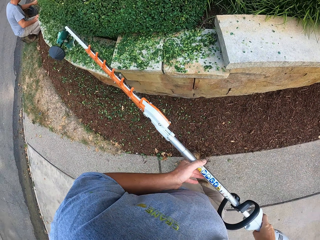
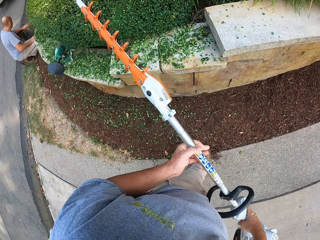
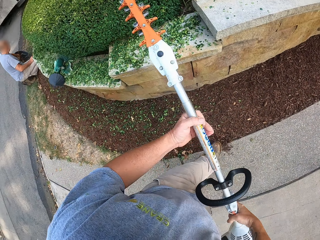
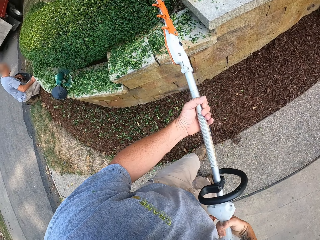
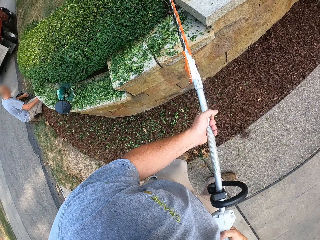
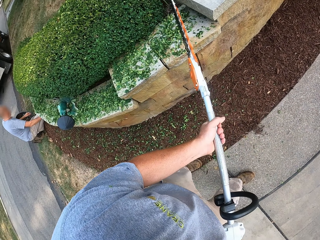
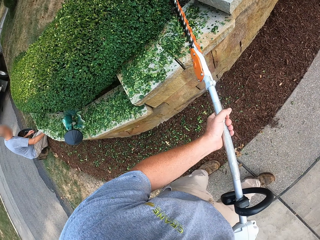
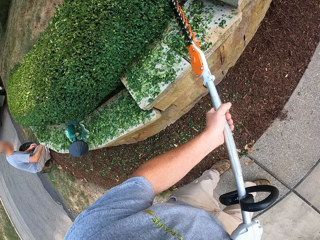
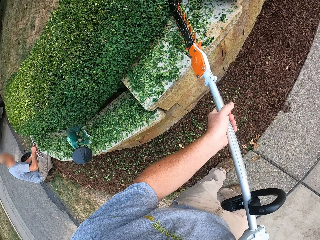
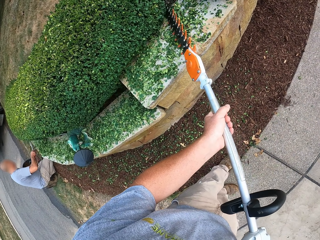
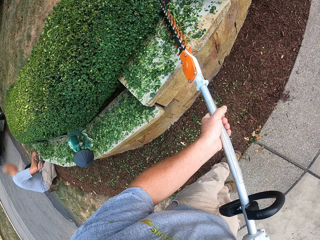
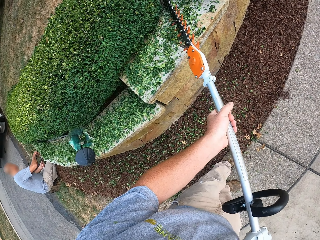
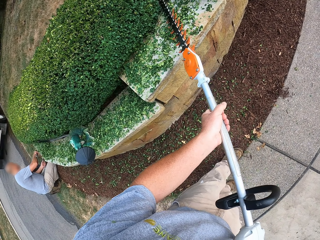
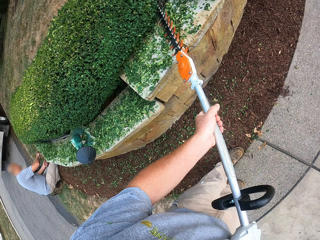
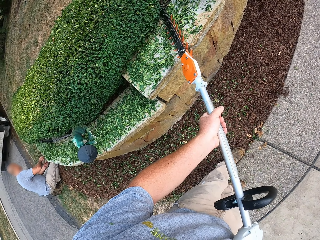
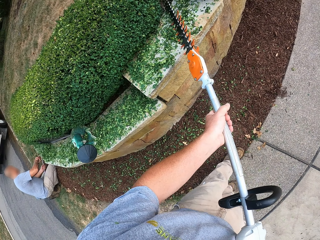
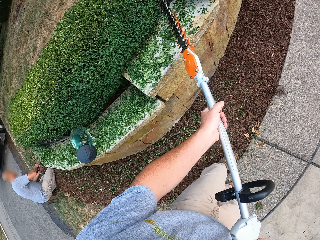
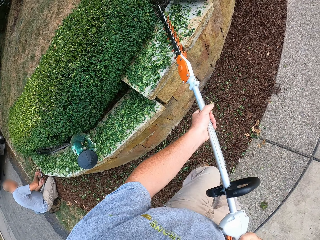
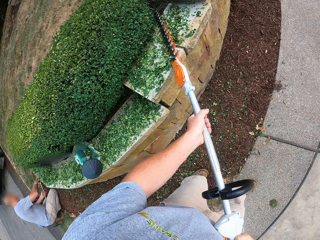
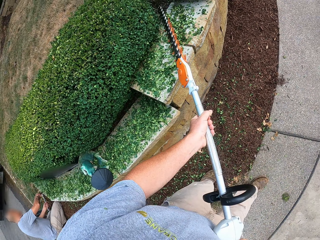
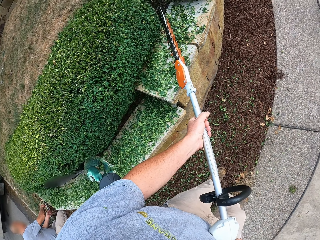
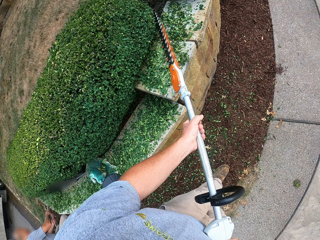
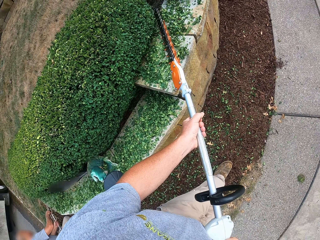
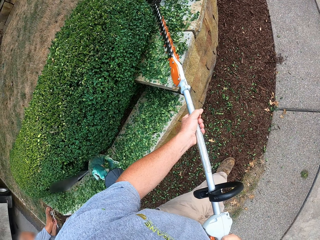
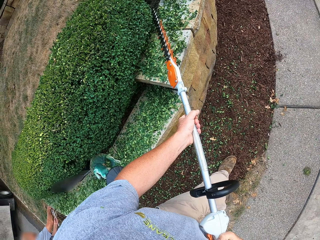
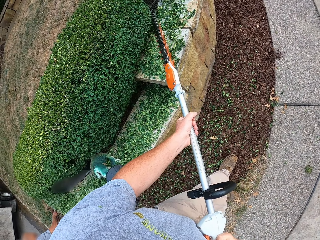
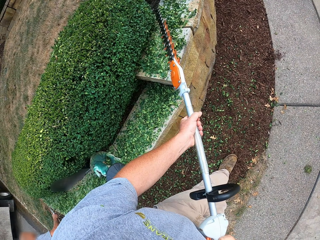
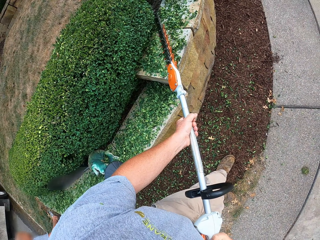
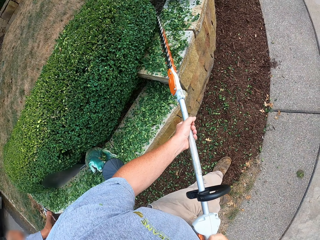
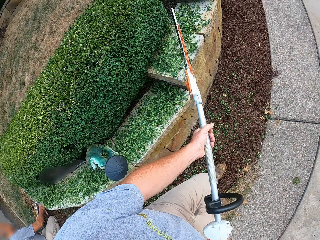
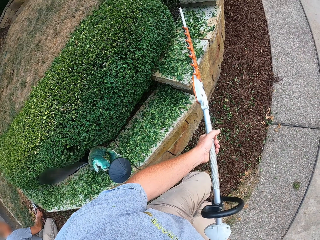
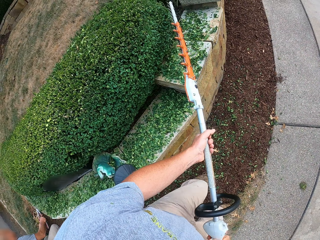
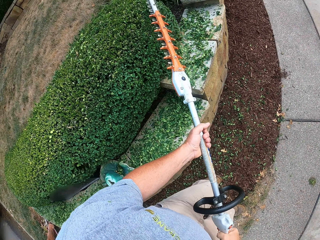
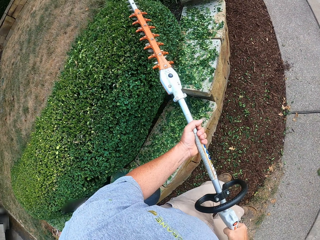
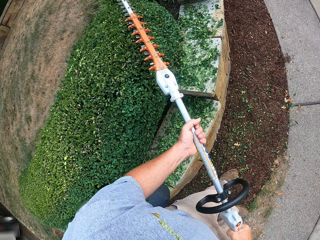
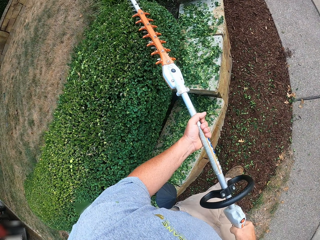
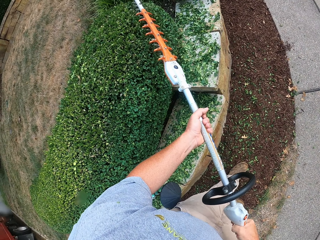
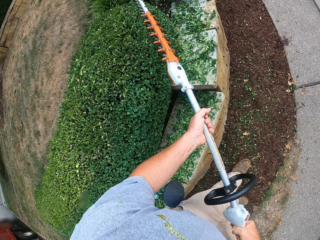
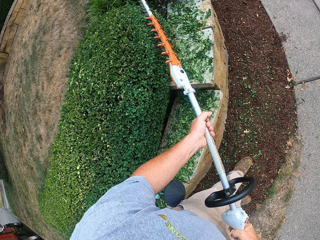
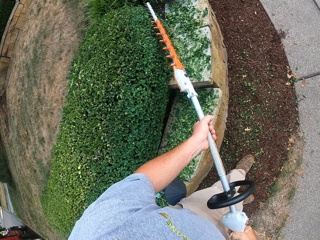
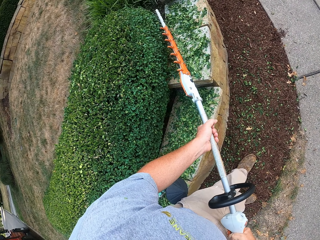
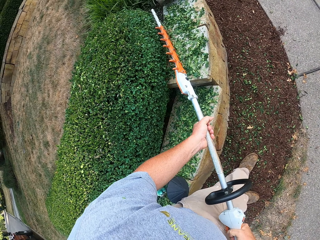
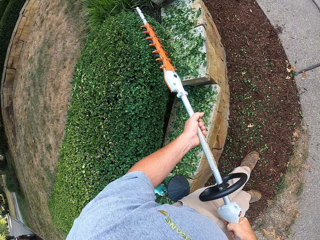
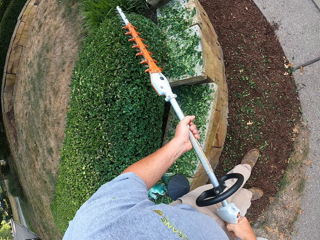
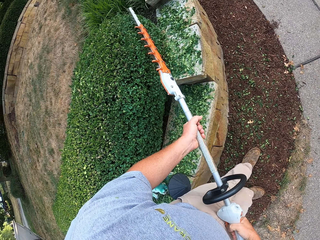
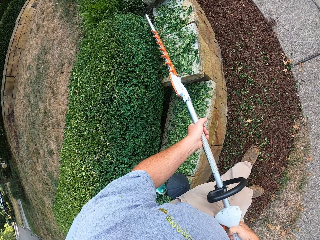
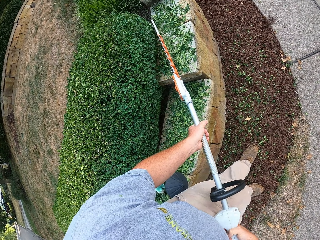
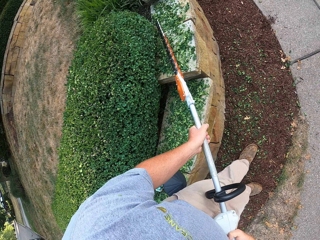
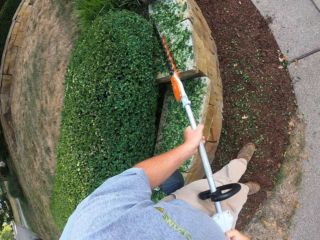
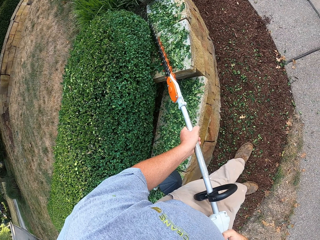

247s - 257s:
The camera wearer walks while trimming.

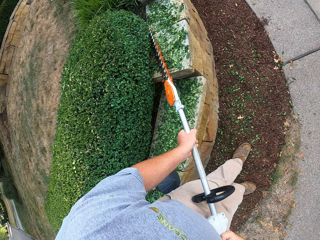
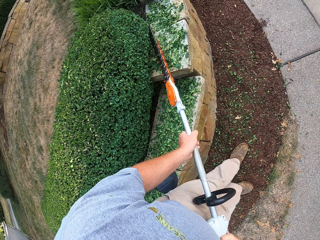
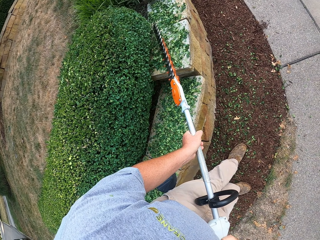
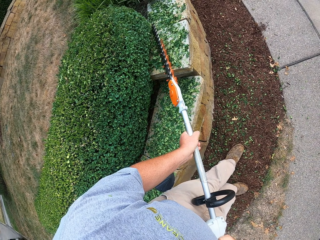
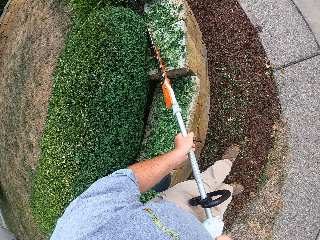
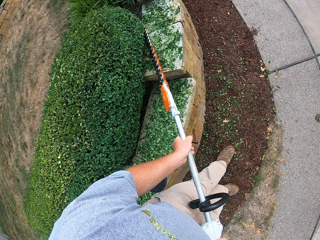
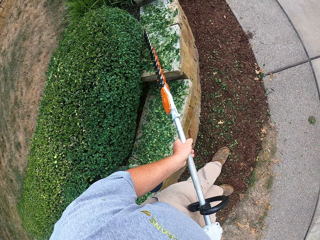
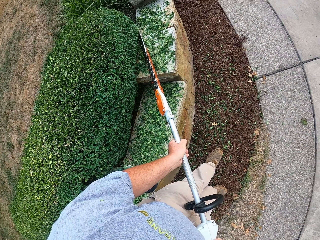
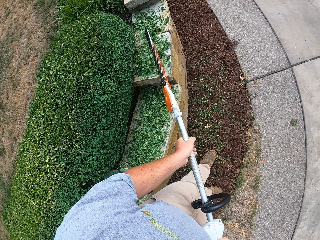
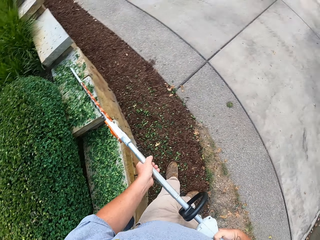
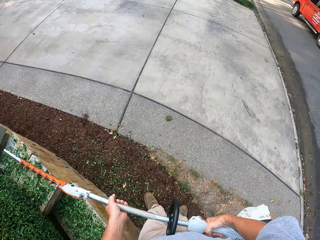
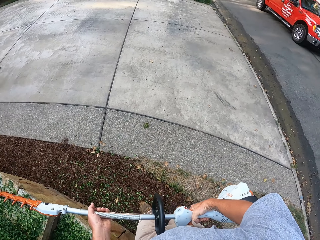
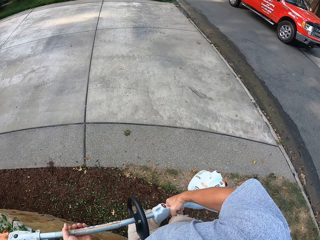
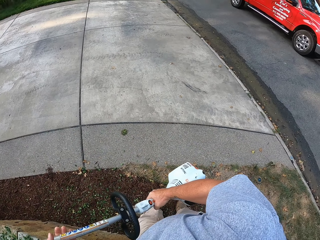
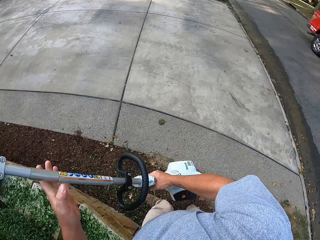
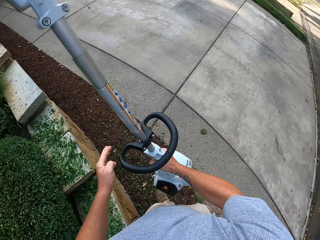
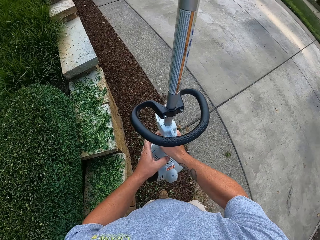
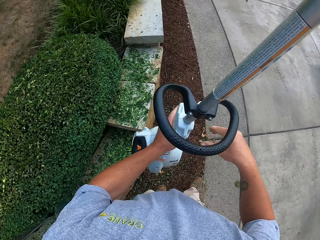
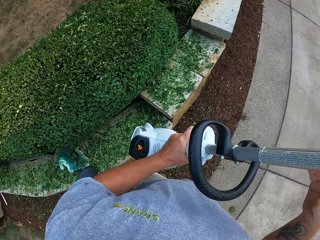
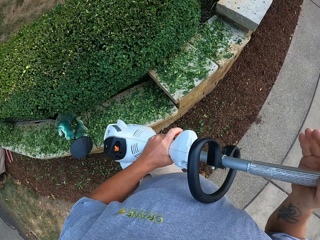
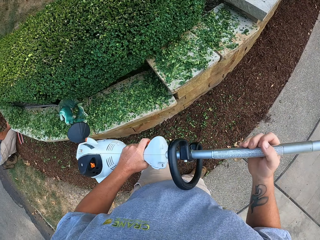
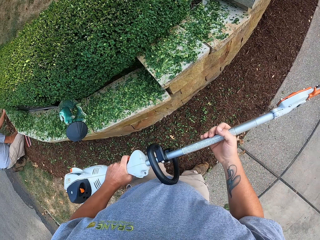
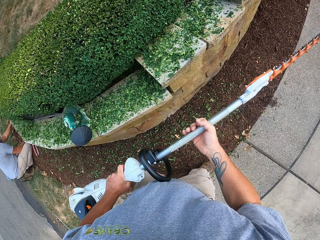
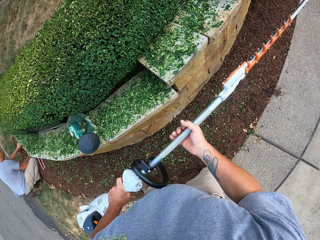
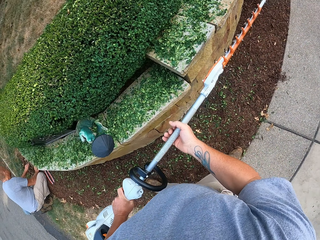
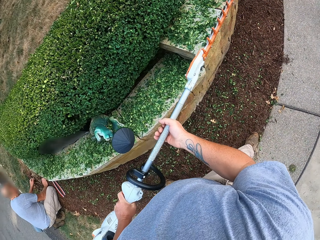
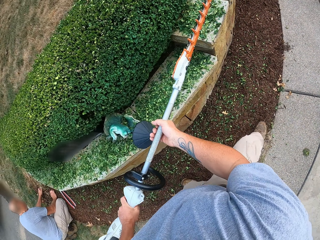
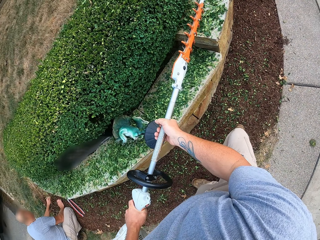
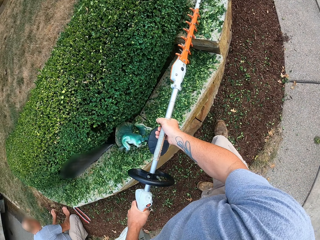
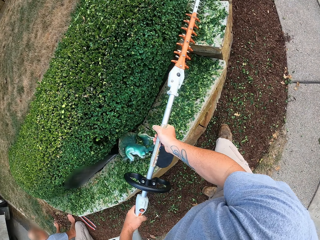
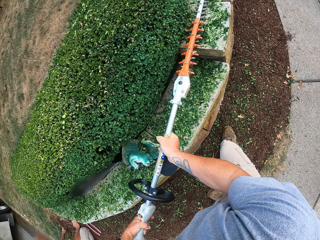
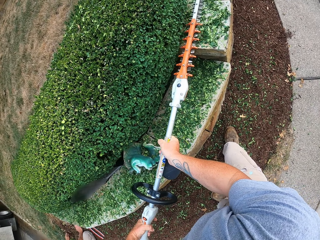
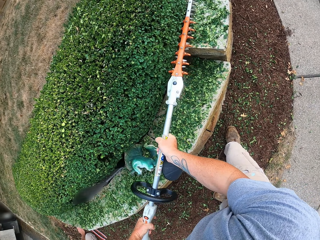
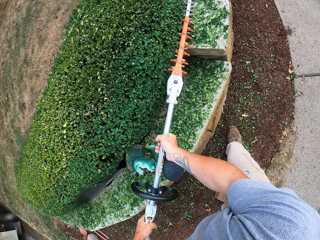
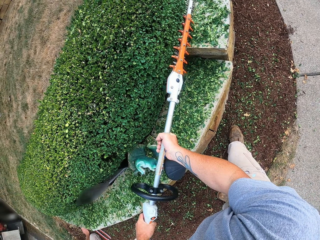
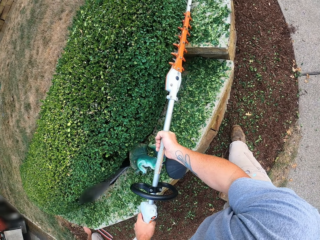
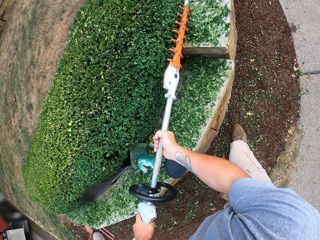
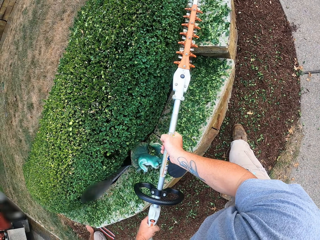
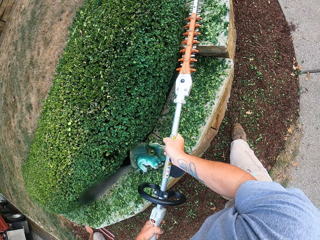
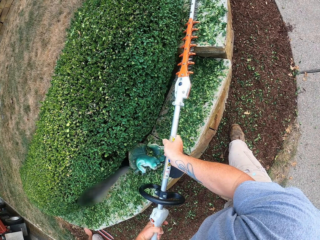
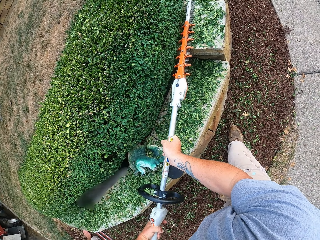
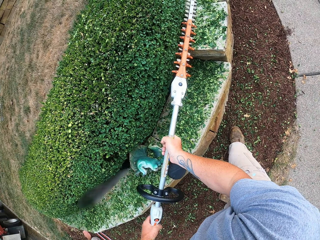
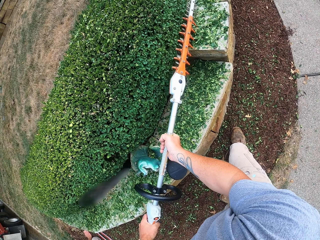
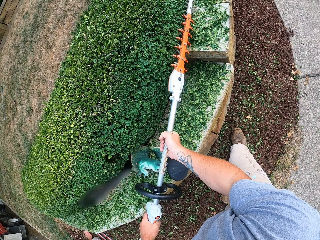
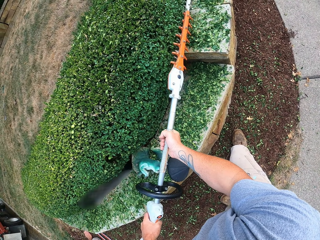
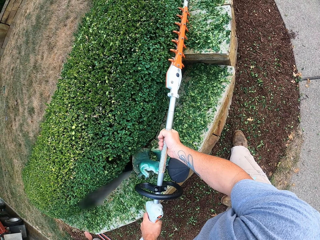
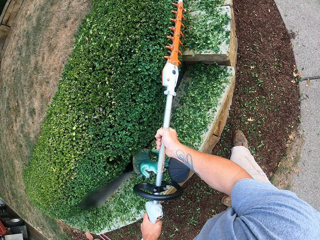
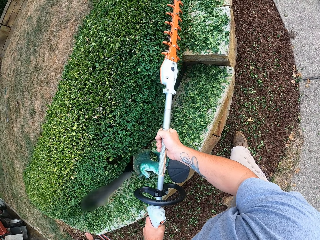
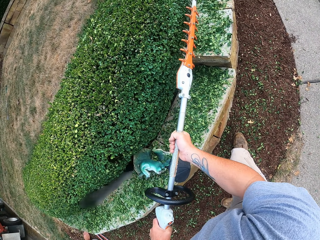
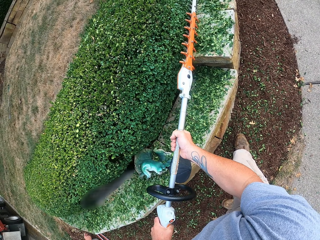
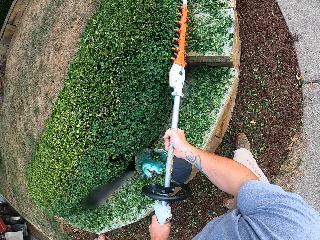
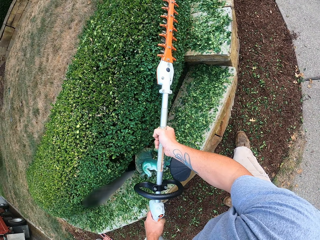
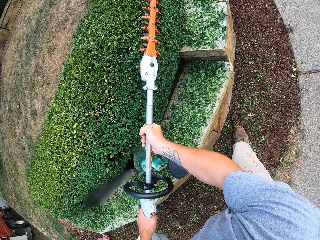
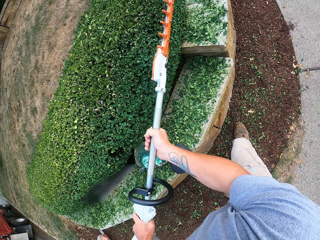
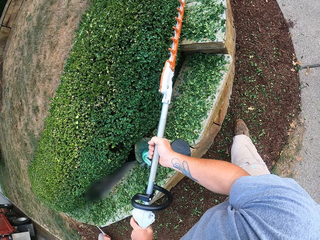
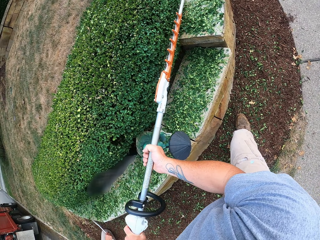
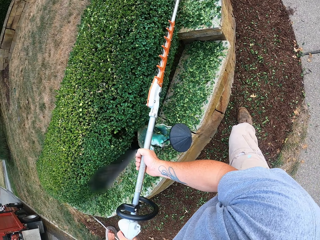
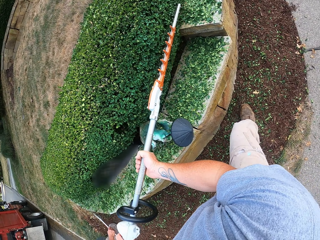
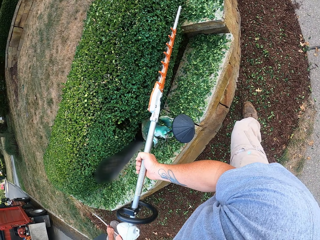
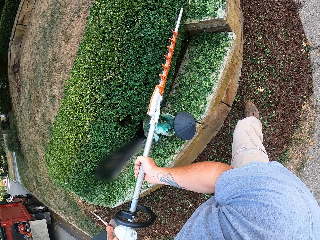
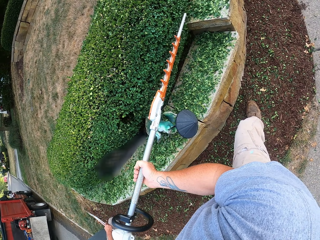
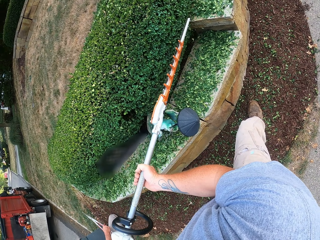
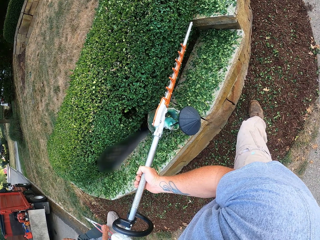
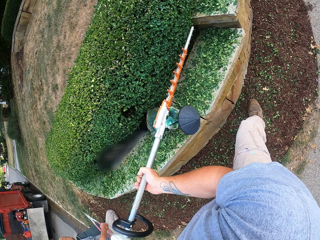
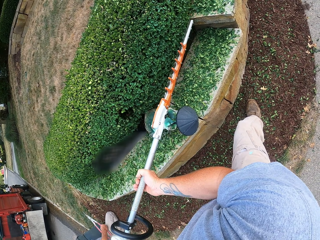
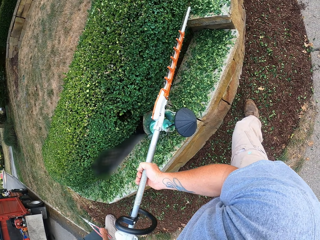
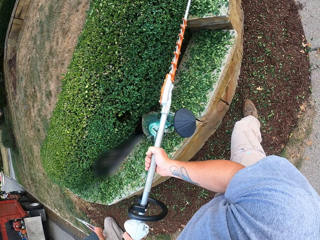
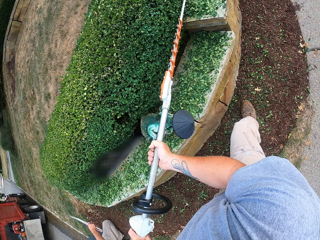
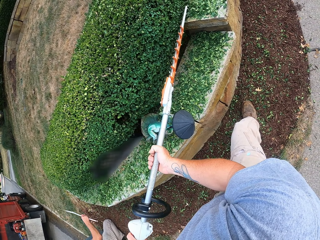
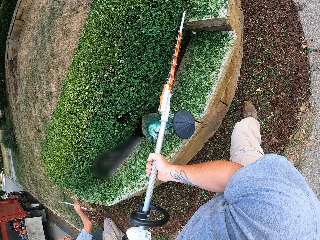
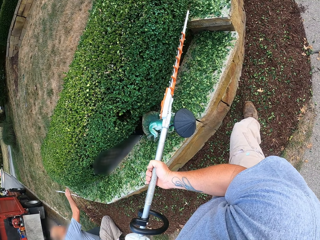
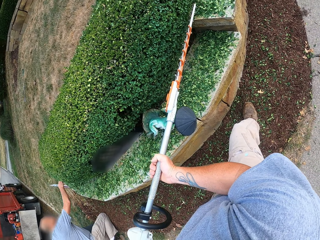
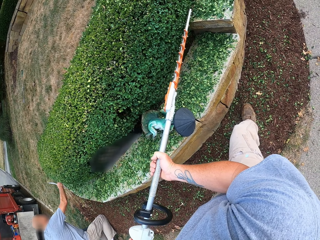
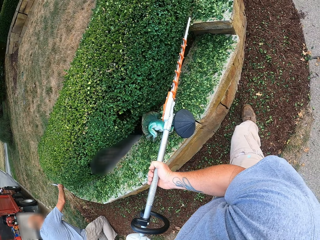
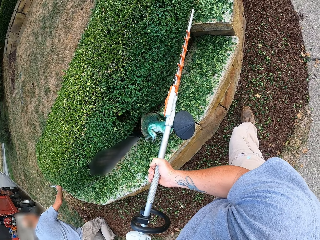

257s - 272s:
The camera wearer positions the trimmer in their hands. They trim the grass. They shape flowers on the flowerbed with the trimmer.
